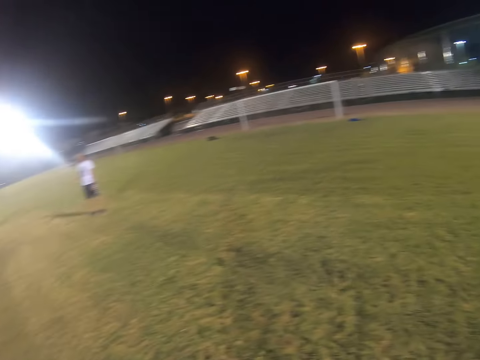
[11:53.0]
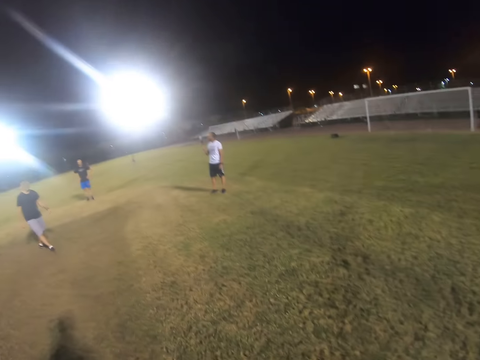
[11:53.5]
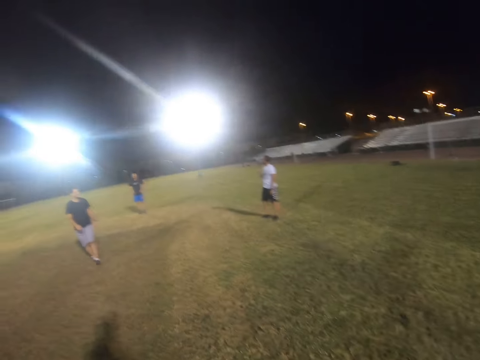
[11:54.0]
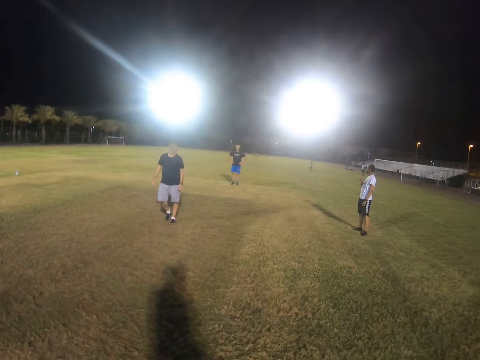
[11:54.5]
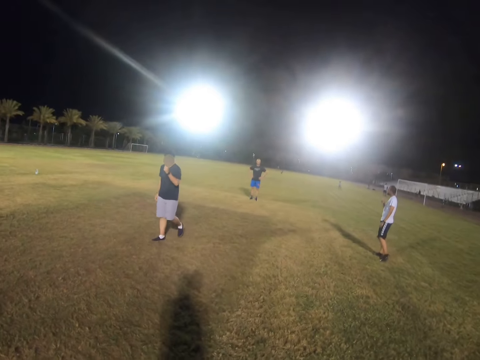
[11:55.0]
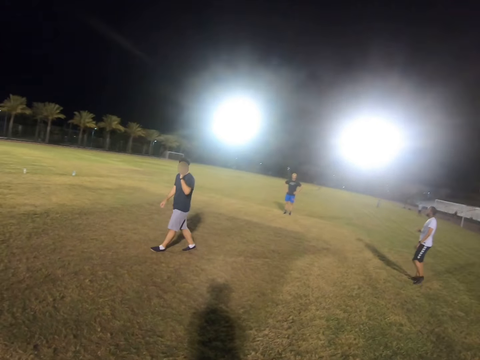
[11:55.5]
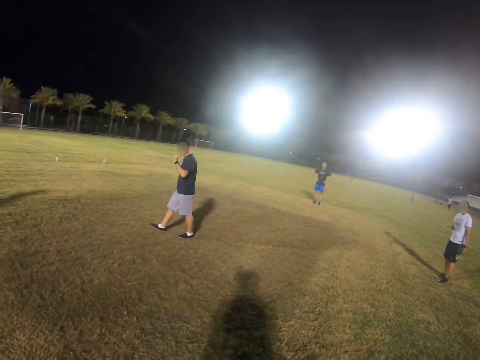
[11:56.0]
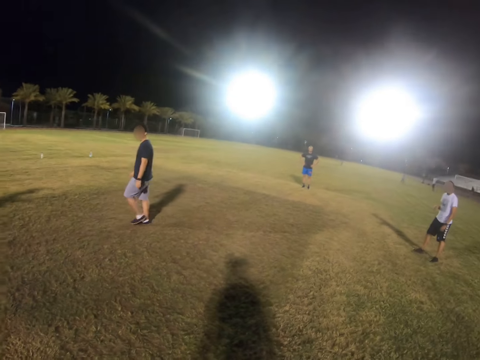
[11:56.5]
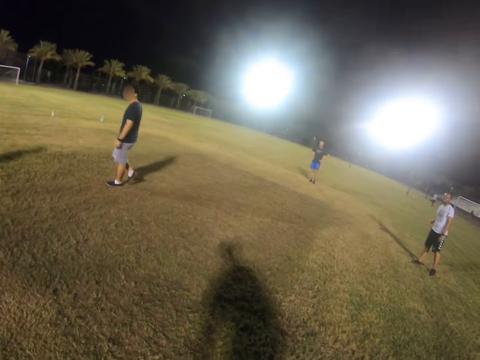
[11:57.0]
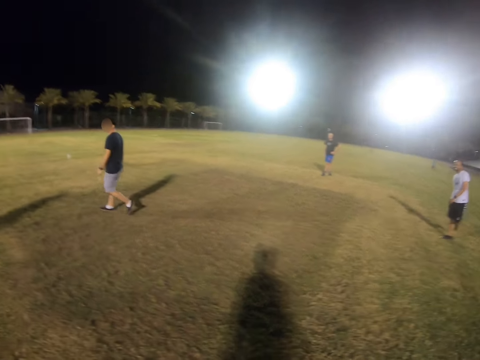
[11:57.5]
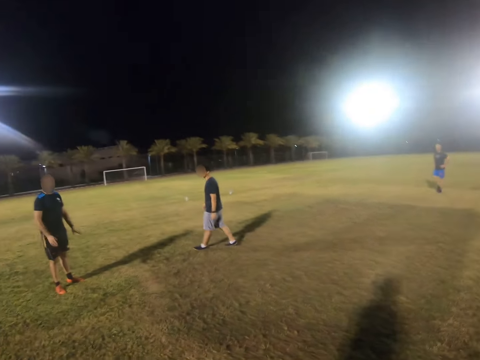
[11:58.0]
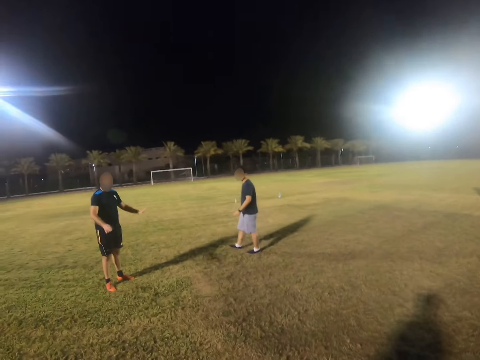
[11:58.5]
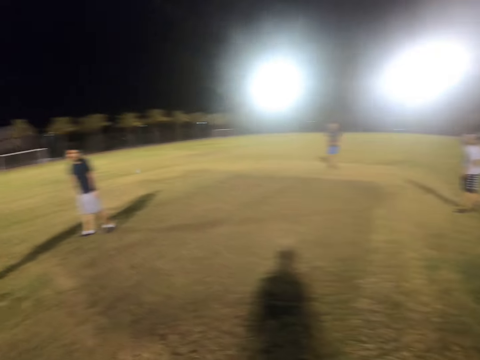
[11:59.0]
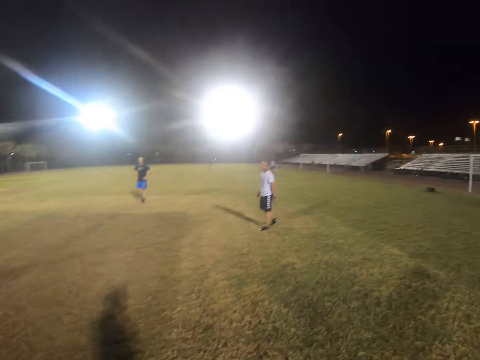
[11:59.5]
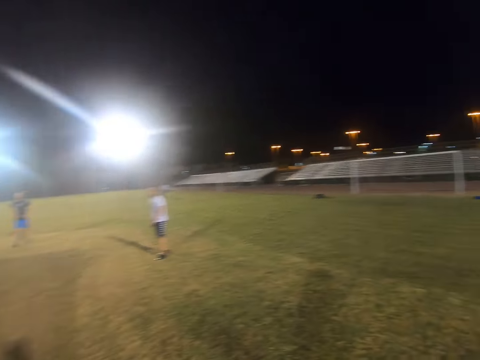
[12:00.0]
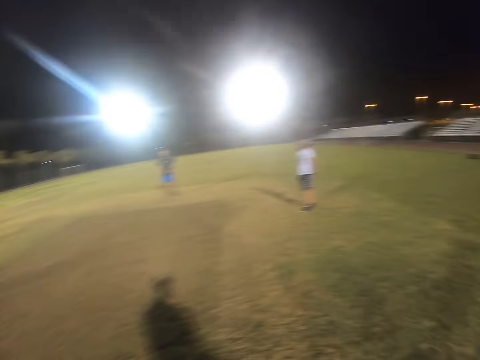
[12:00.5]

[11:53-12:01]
A man walks in the field.

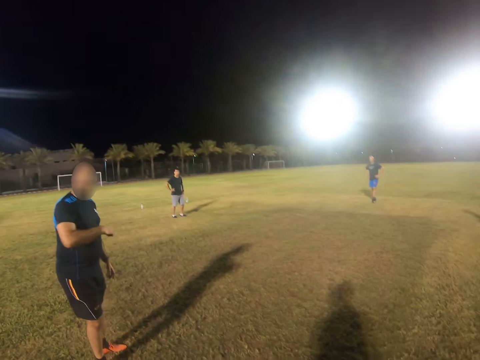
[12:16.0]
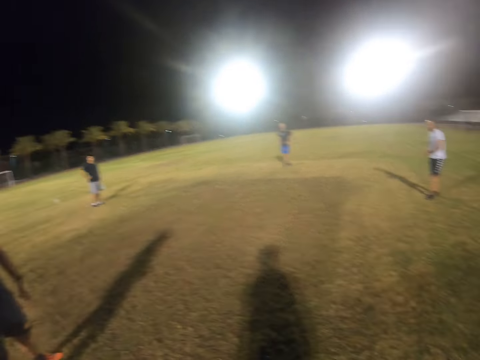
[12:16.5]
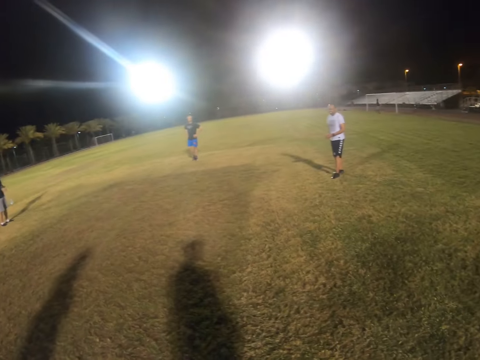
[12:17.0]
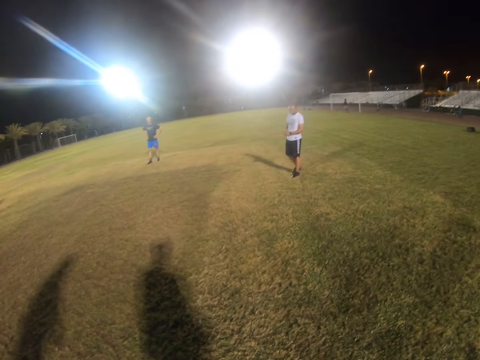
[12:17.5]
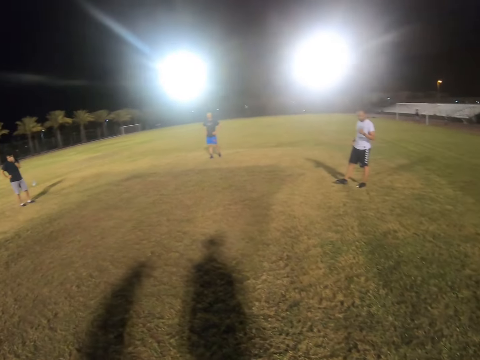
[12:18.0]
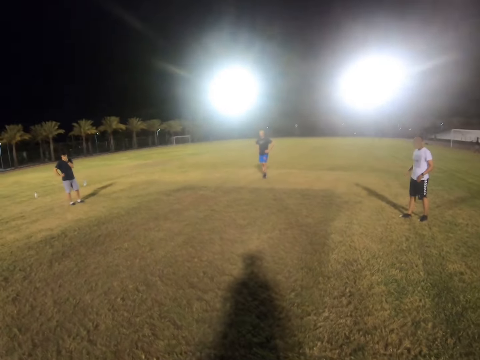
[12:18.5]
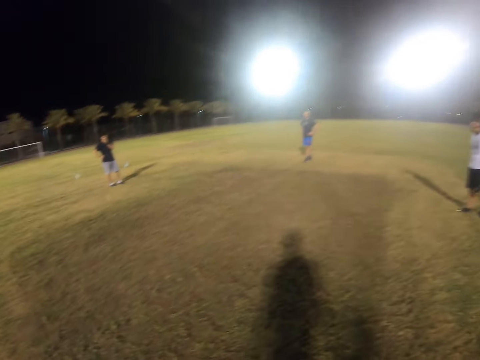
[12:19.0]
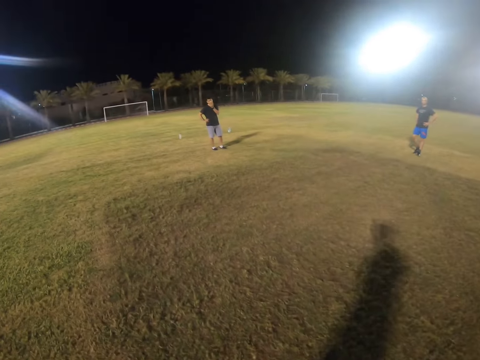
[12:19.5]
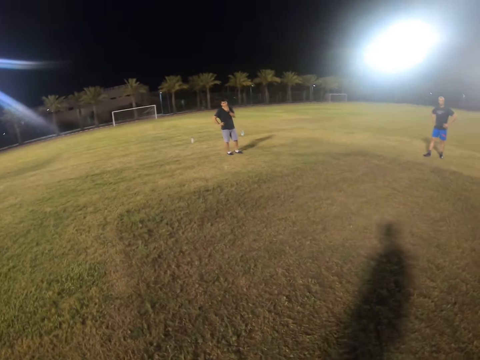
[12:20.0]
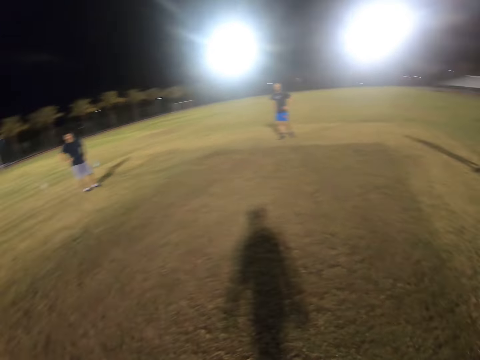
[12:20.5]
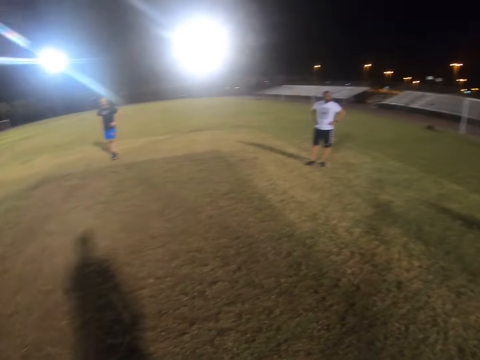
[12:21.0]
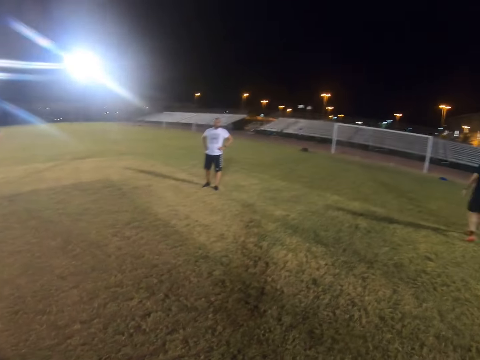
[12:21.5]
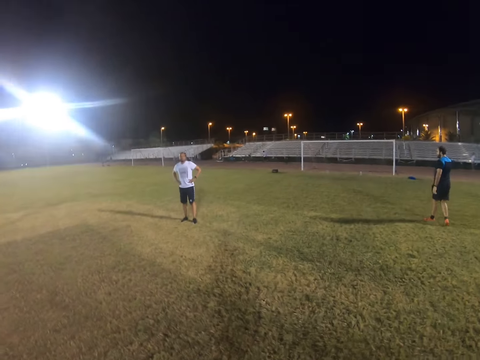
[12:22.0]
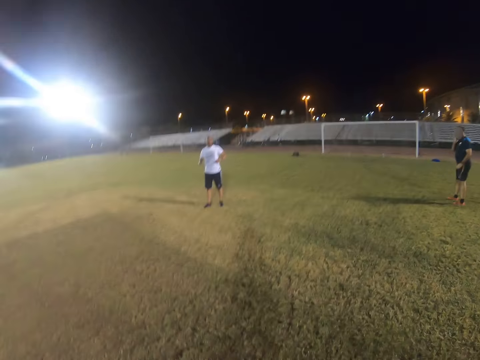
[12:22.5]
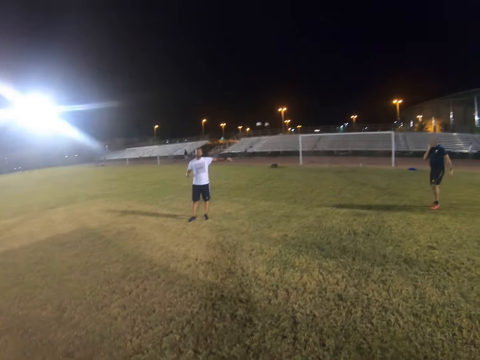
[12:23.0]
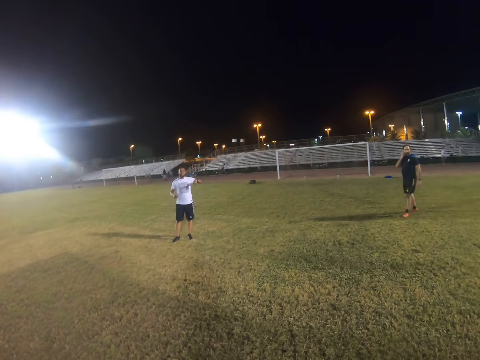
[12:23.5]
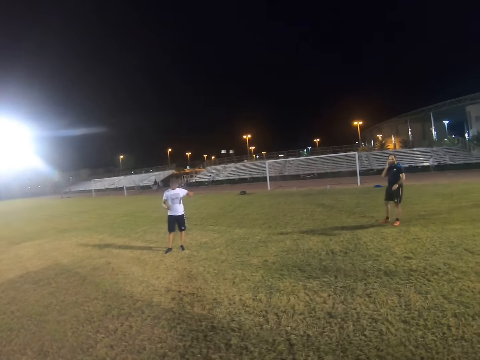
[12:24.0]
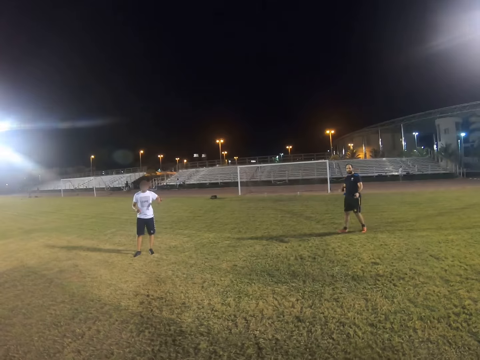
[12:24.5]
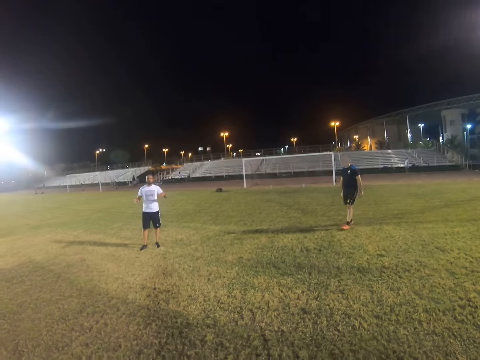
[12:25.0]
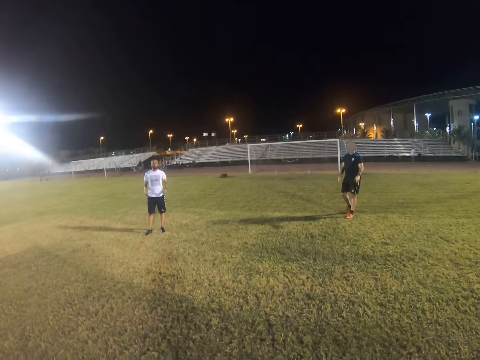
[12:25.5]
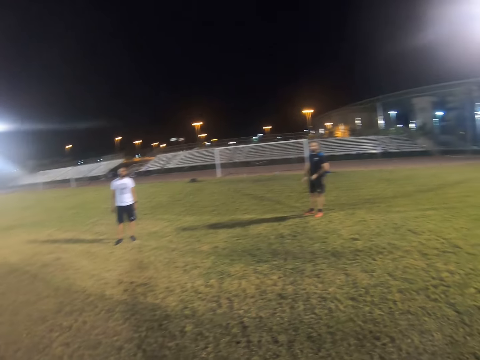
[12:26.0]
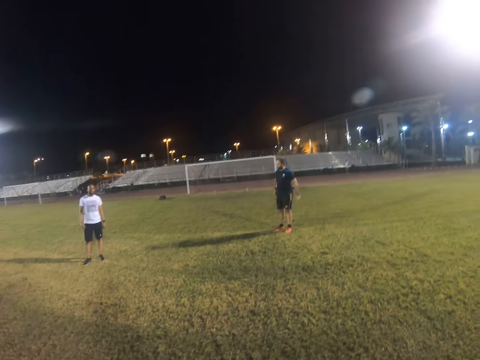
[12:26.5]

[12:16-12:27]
A man walks in the field.

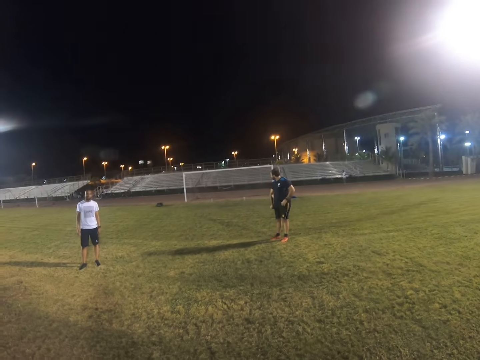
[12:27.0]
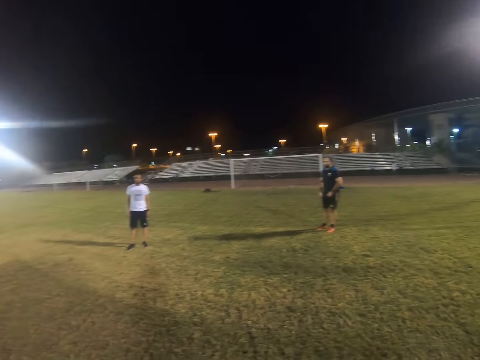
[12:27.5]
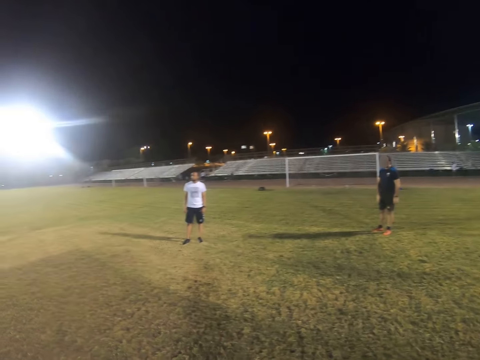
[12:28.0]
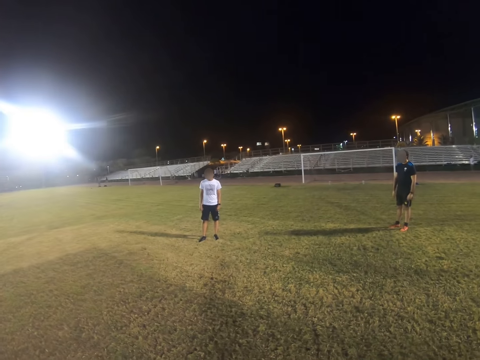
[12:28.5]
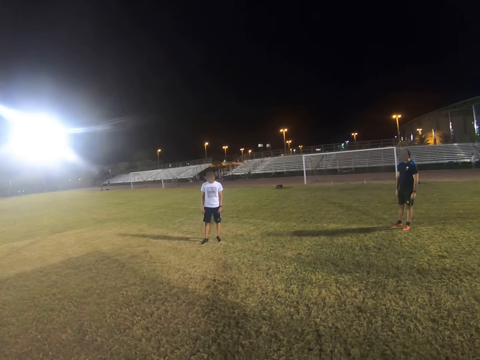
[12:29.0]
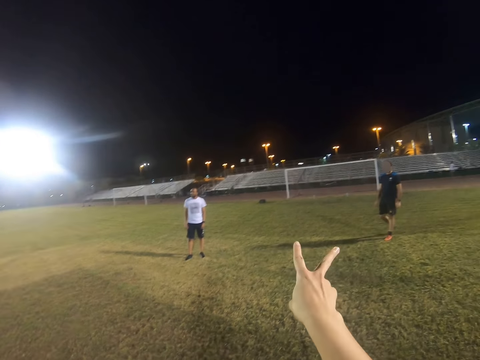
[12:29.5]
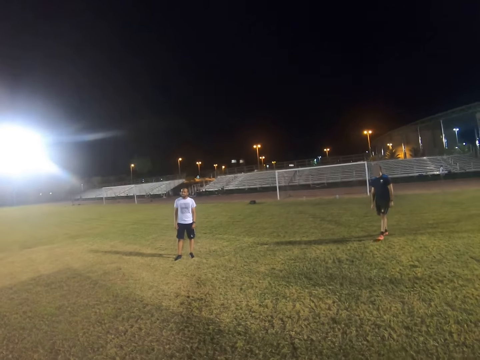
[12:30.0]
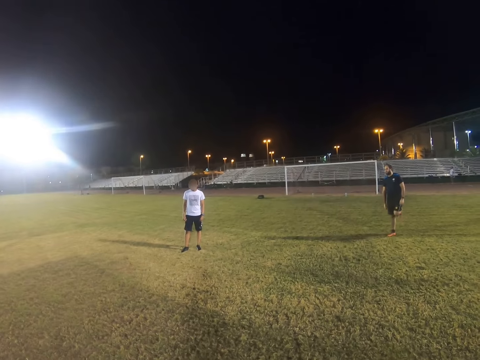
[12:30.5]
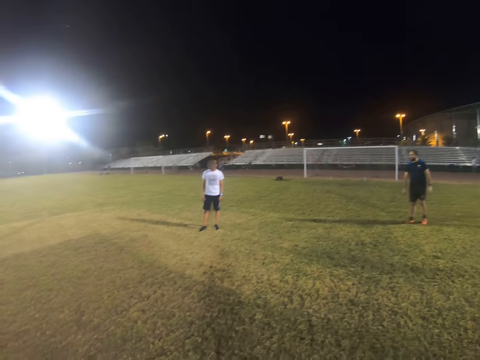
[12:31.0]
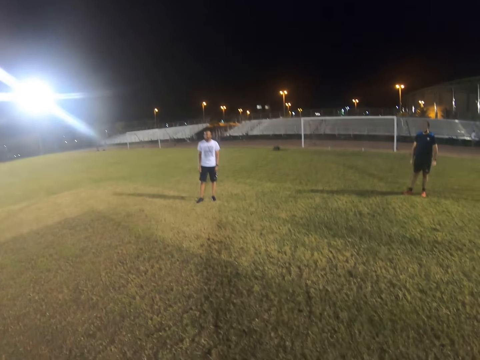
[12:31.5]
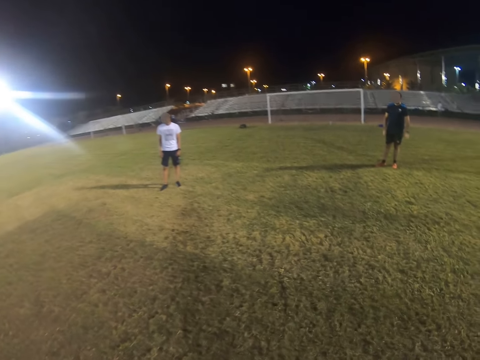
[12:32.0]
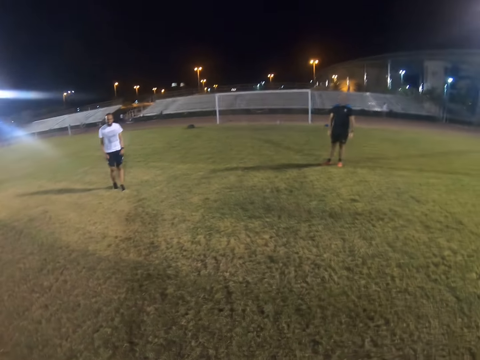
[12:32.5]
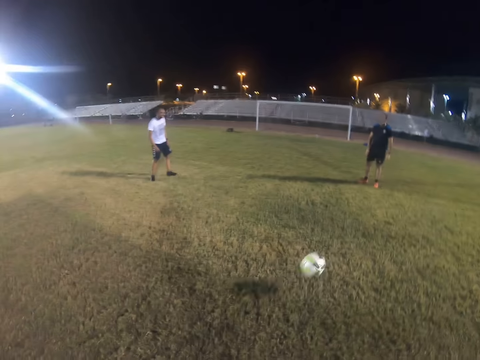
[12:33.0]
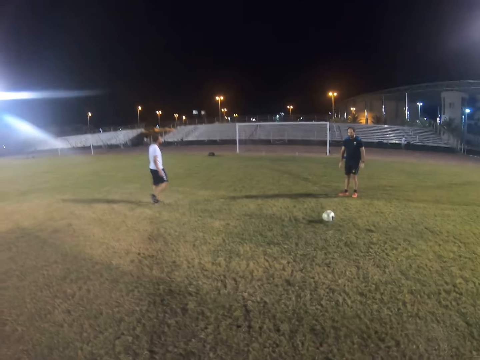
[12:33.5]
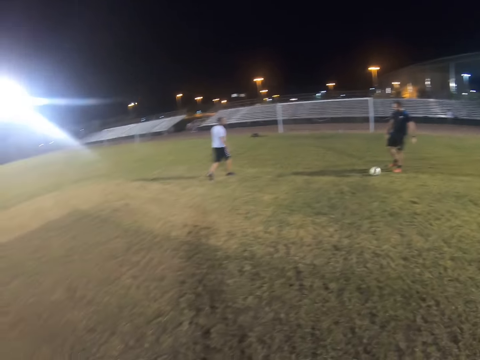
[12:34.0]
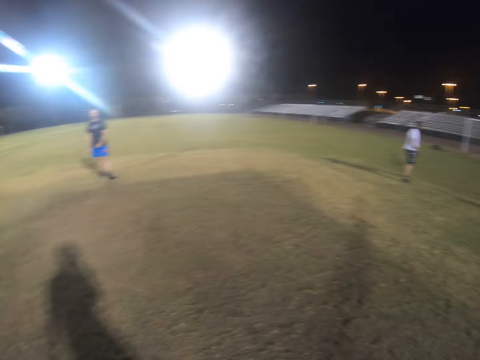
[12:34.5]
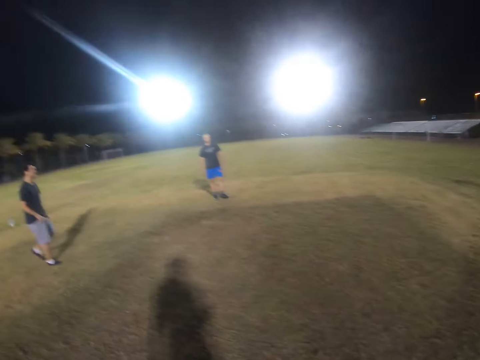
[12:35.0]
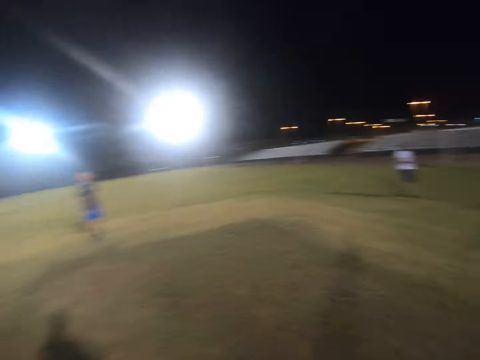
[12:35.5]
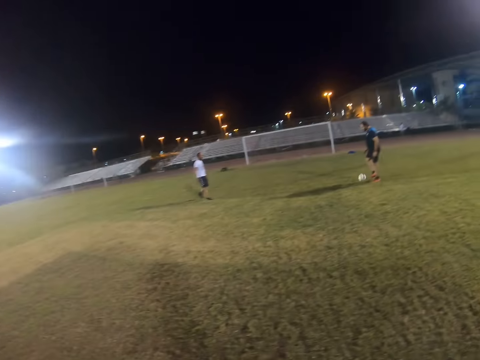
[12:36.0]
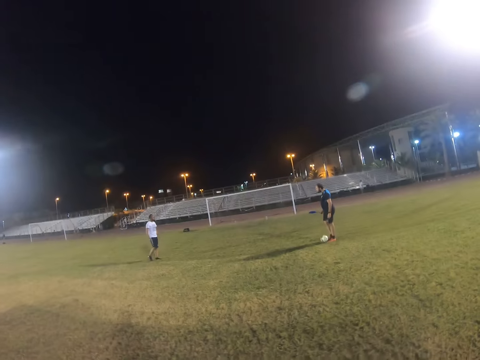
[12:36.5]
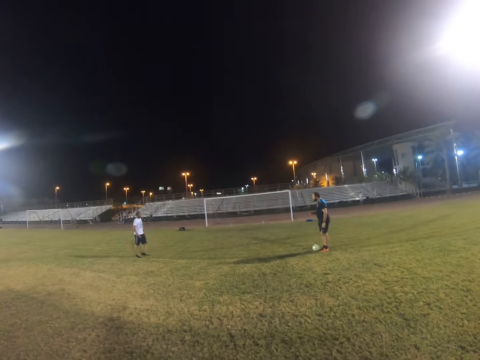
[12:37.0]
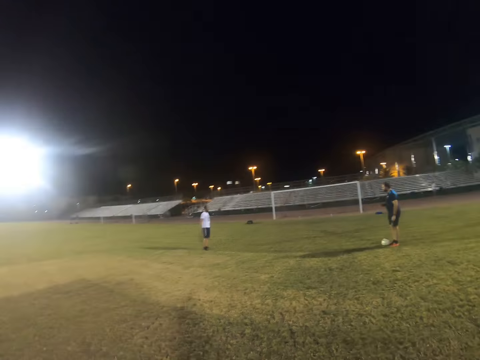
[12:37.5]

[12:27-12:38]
The camera wearer hits the ball. A man hits the ball.
